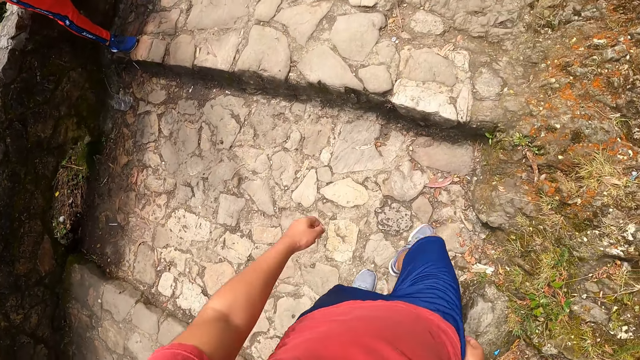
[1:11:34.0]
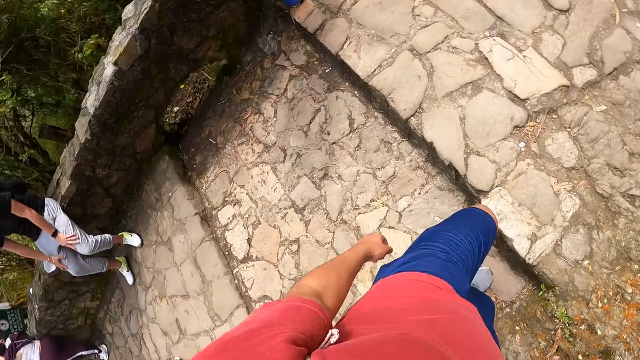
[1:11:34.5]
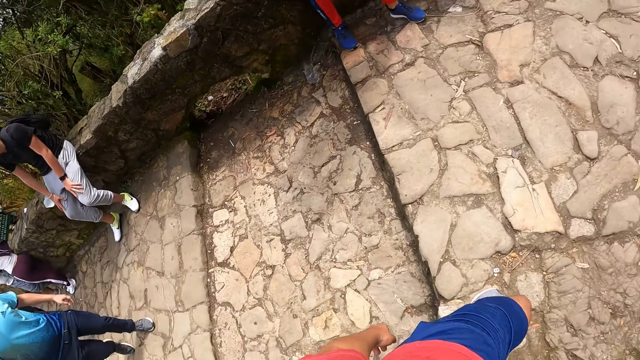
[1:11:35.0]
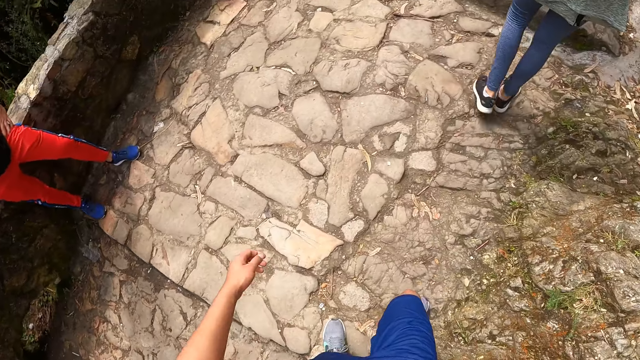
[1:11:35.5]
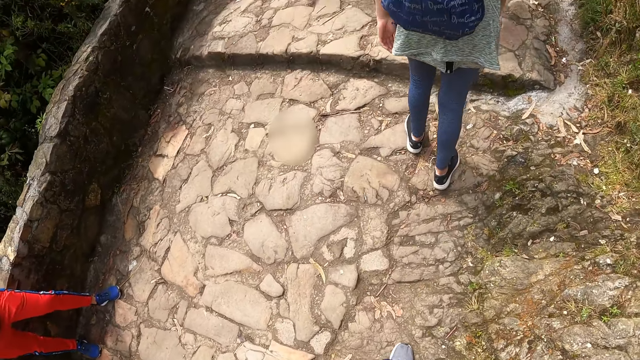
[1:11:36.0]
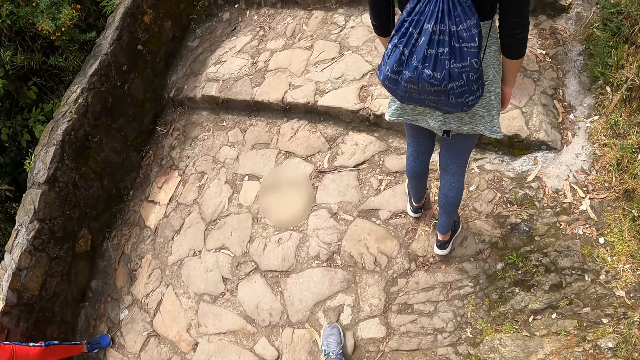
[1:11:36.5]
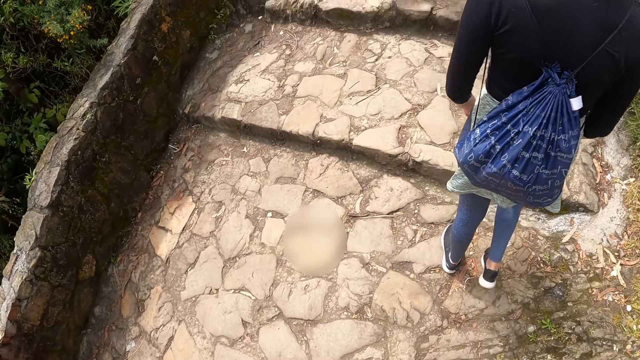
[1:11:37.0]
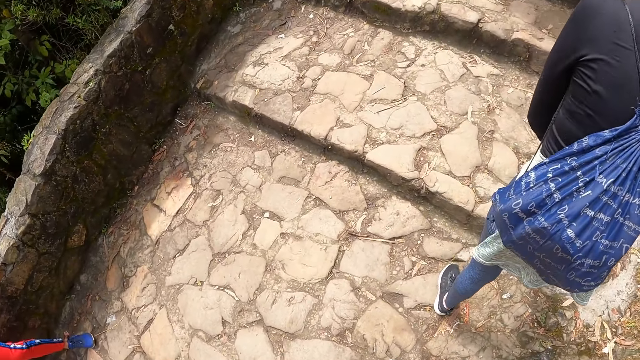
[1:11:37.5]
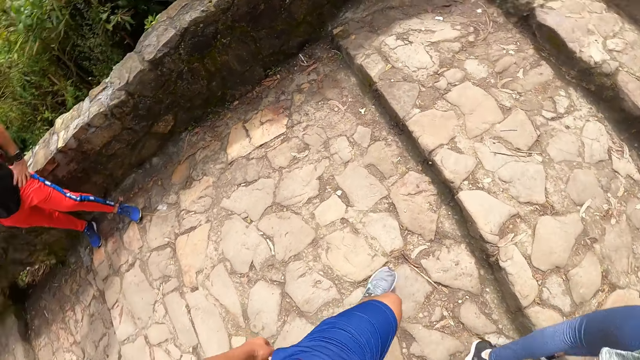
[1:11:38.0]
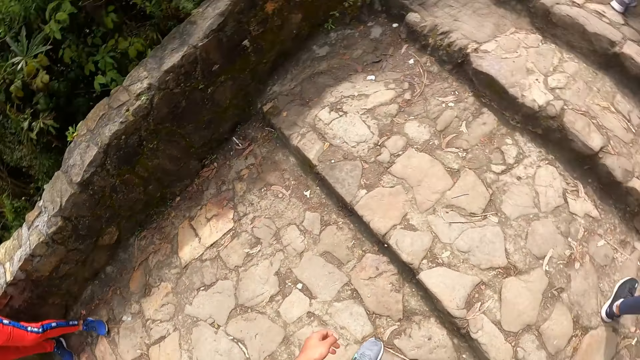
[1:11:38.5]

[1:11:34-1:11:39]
The camera wearer walks on the pavement.

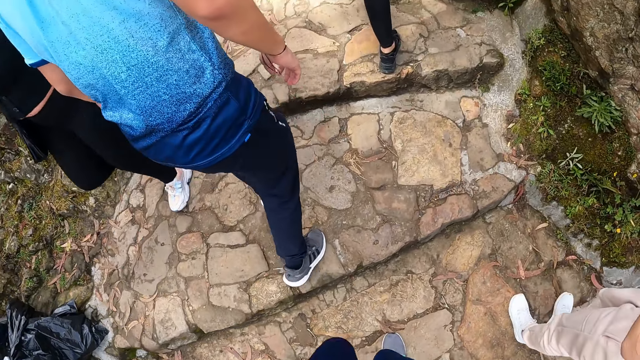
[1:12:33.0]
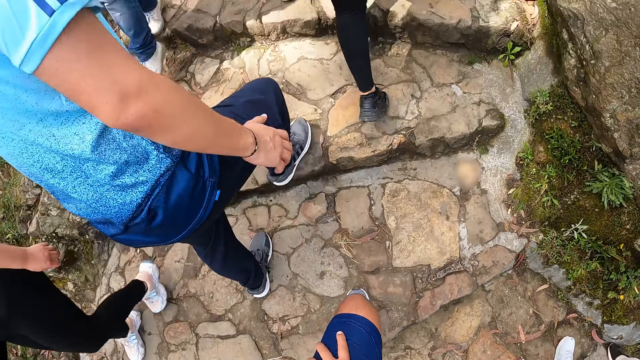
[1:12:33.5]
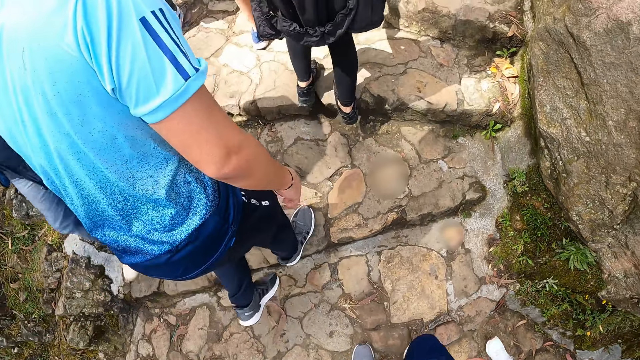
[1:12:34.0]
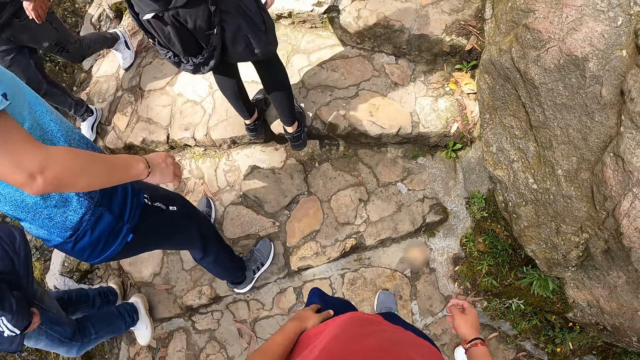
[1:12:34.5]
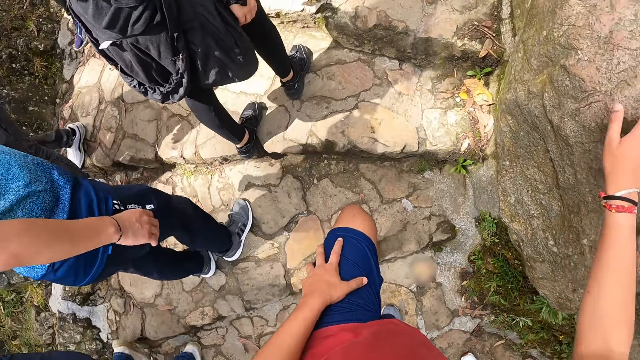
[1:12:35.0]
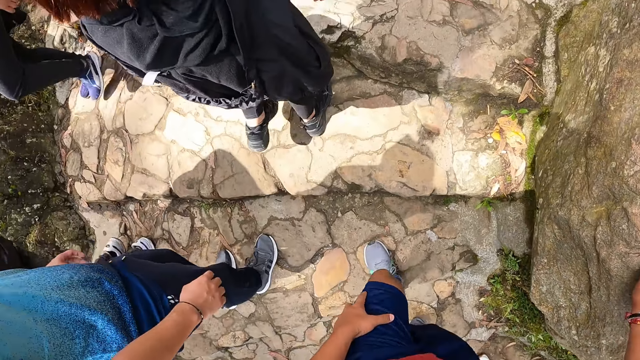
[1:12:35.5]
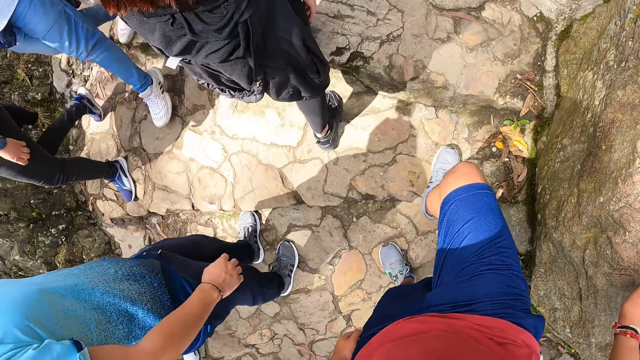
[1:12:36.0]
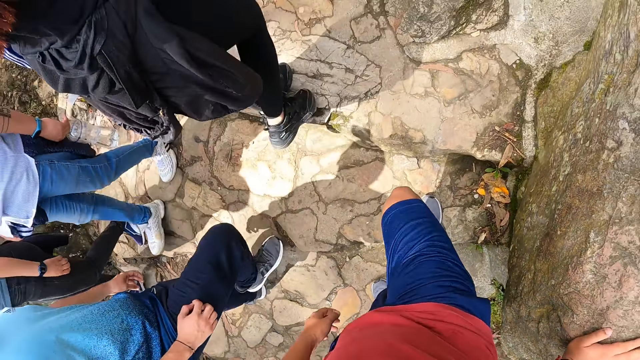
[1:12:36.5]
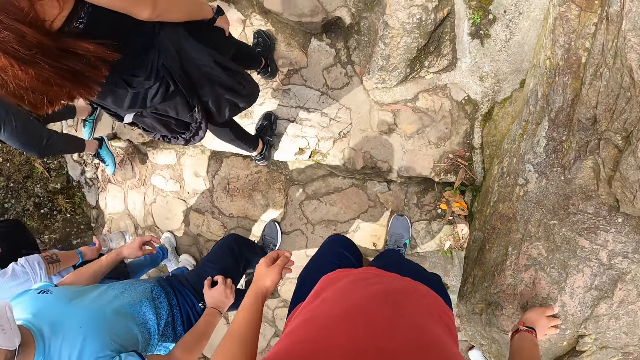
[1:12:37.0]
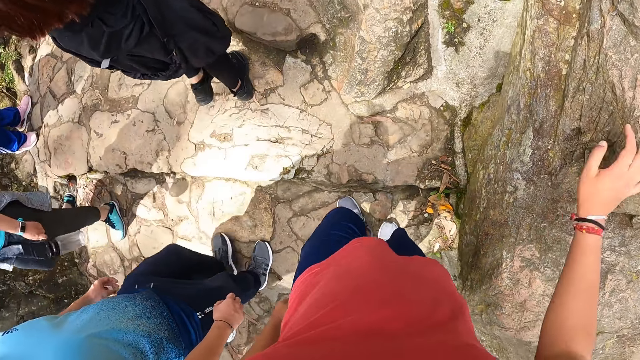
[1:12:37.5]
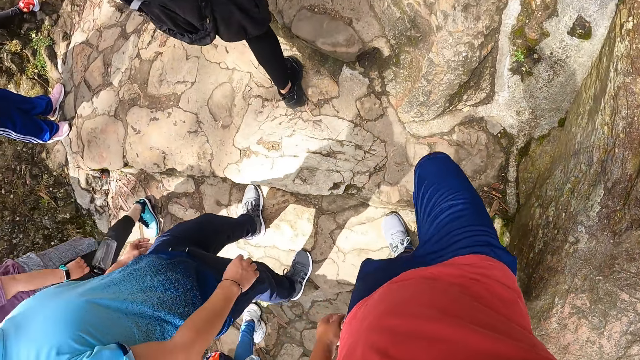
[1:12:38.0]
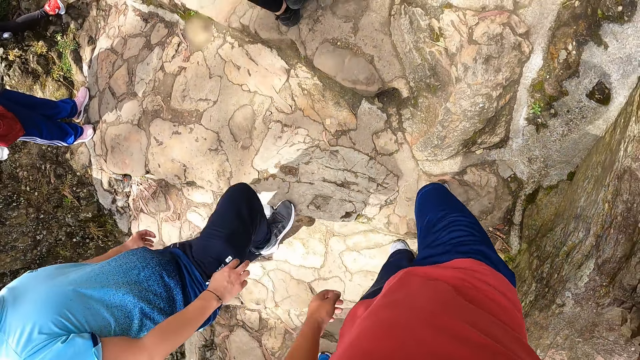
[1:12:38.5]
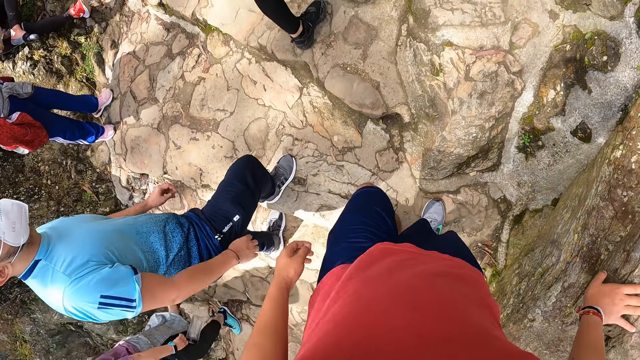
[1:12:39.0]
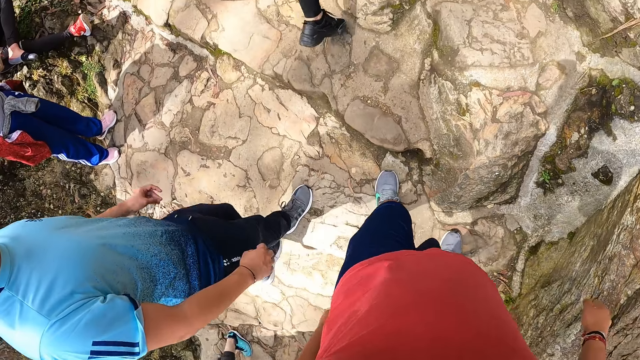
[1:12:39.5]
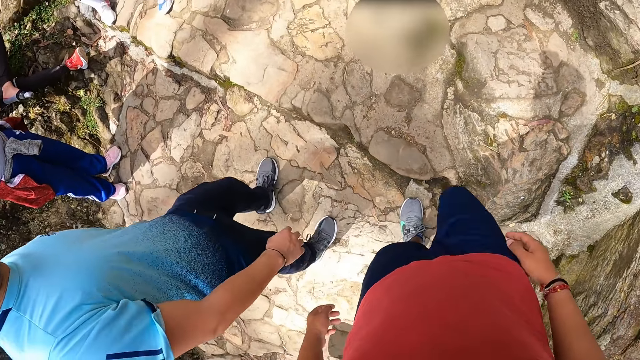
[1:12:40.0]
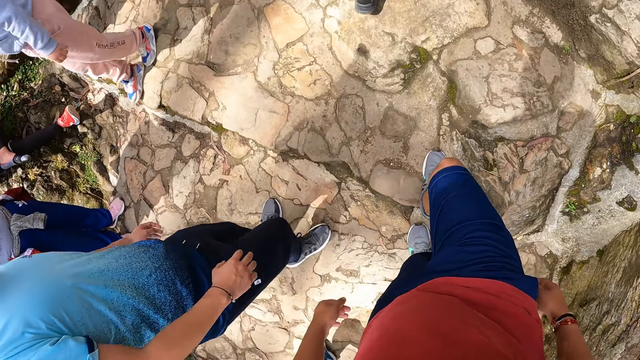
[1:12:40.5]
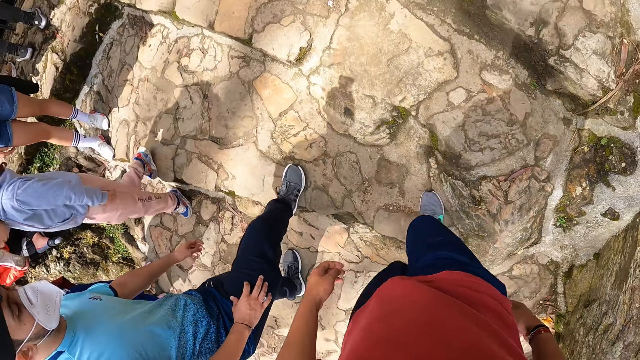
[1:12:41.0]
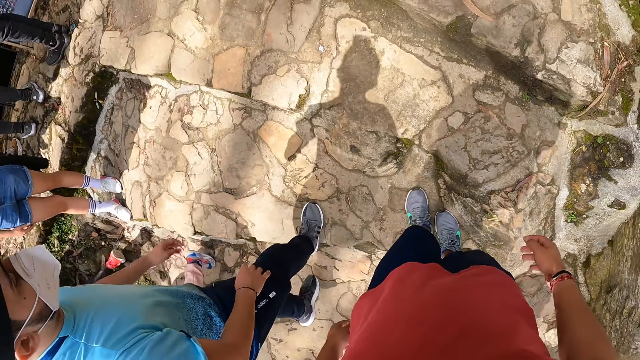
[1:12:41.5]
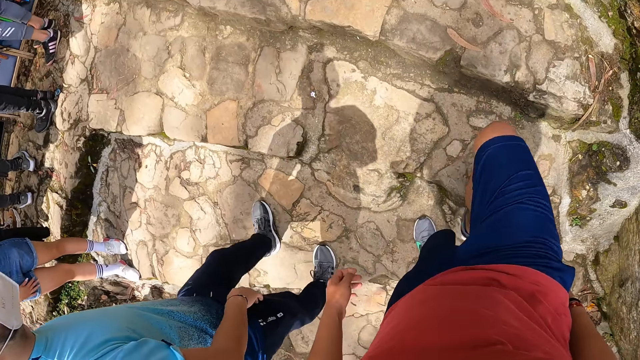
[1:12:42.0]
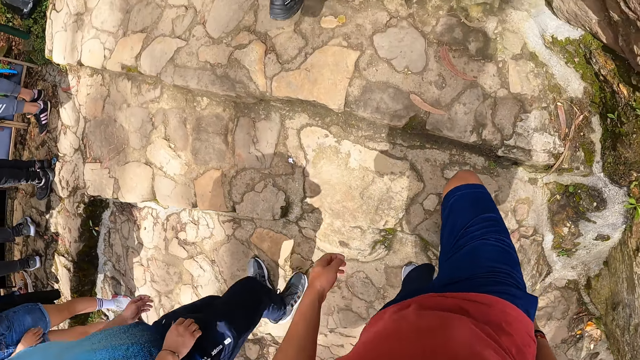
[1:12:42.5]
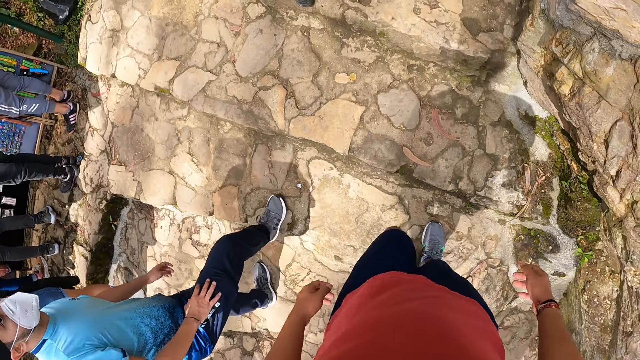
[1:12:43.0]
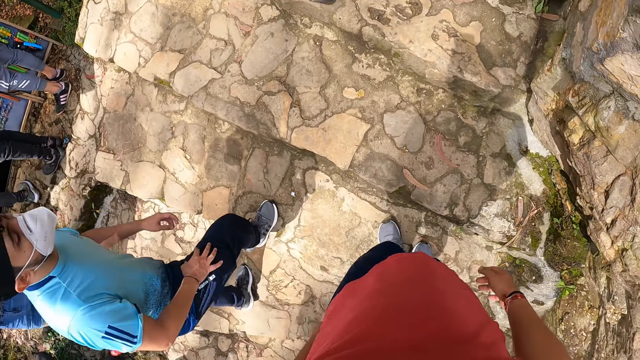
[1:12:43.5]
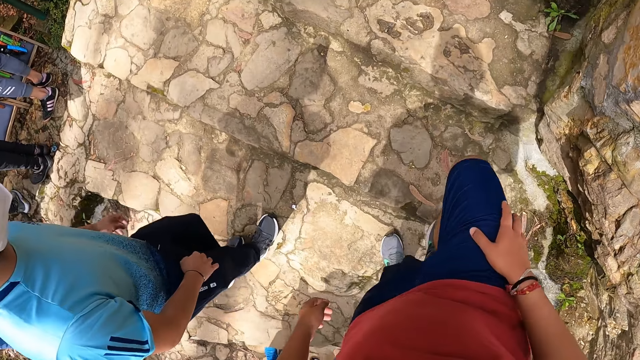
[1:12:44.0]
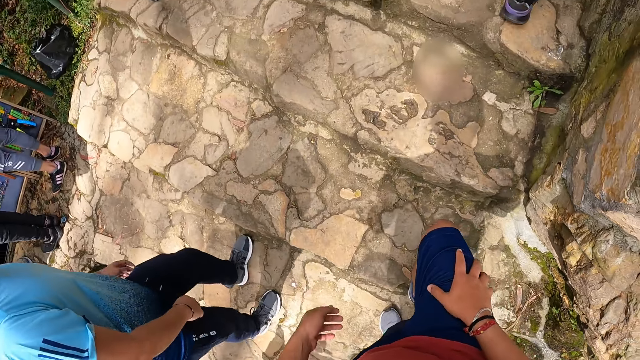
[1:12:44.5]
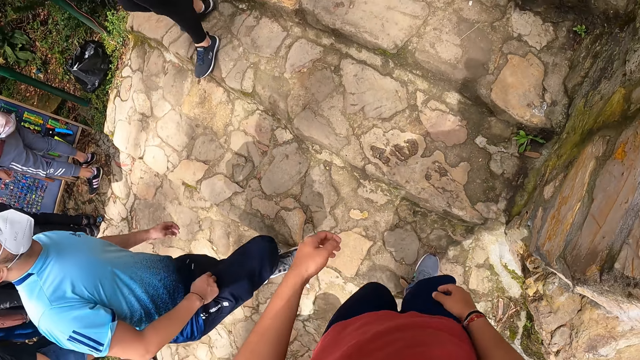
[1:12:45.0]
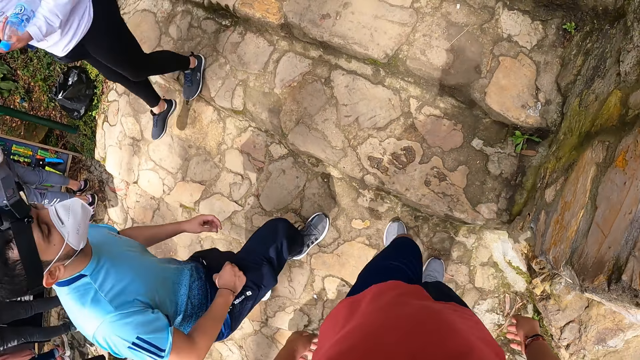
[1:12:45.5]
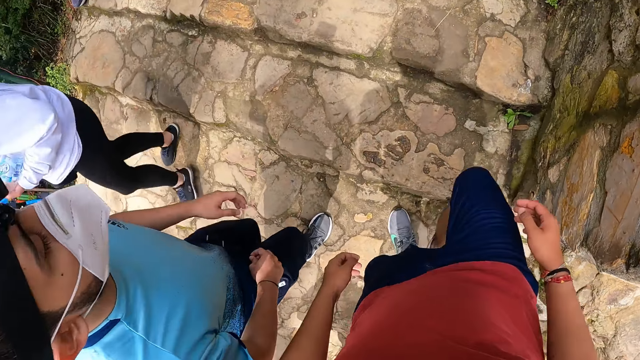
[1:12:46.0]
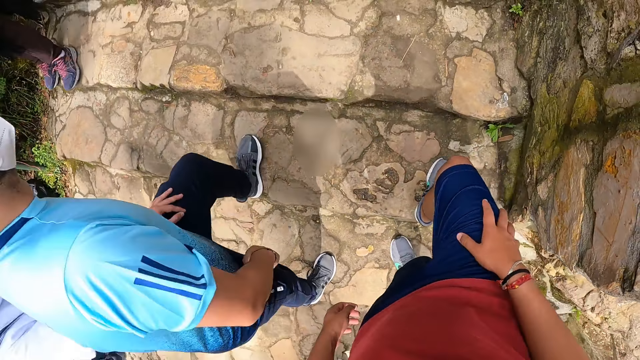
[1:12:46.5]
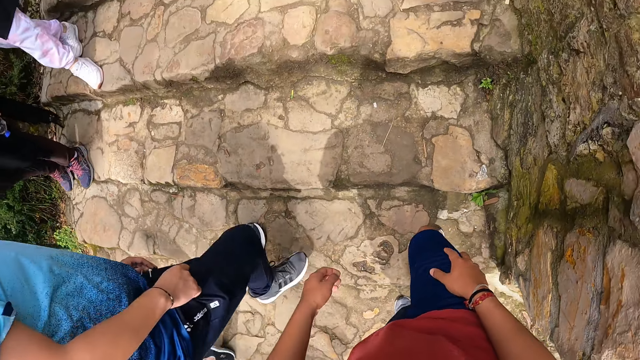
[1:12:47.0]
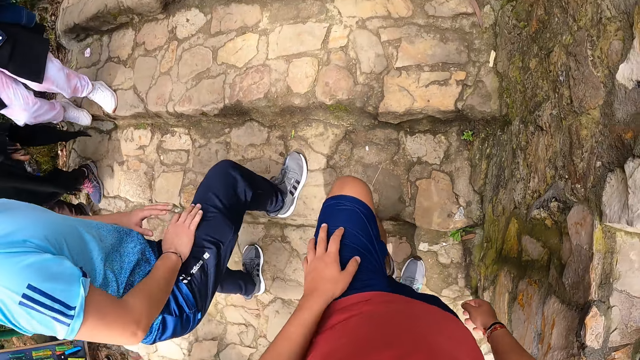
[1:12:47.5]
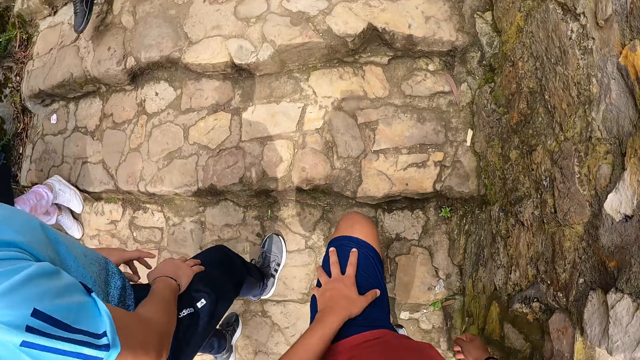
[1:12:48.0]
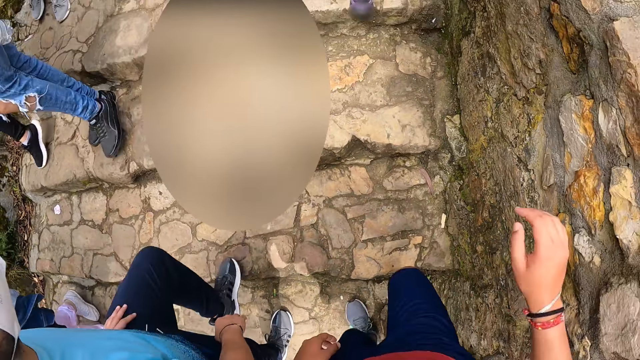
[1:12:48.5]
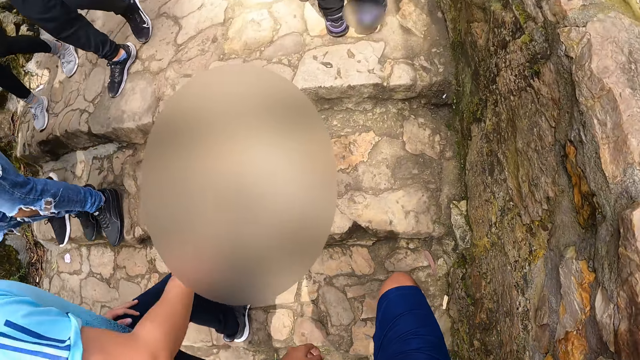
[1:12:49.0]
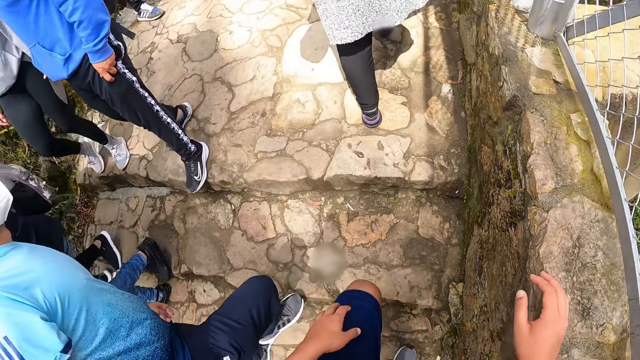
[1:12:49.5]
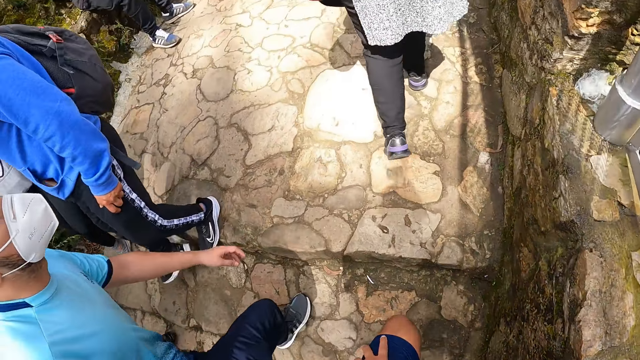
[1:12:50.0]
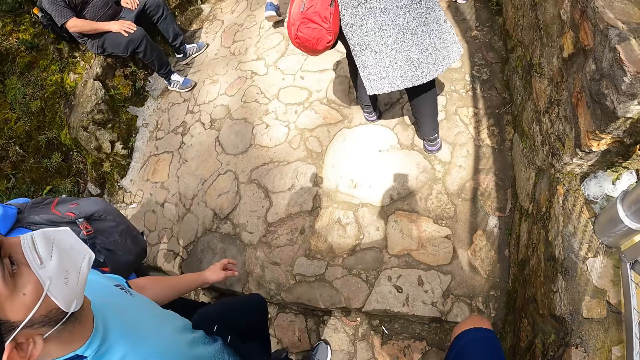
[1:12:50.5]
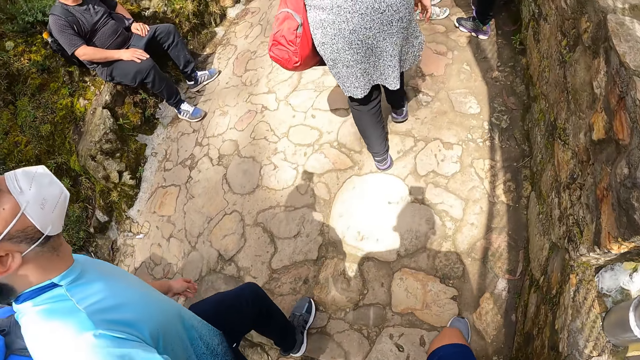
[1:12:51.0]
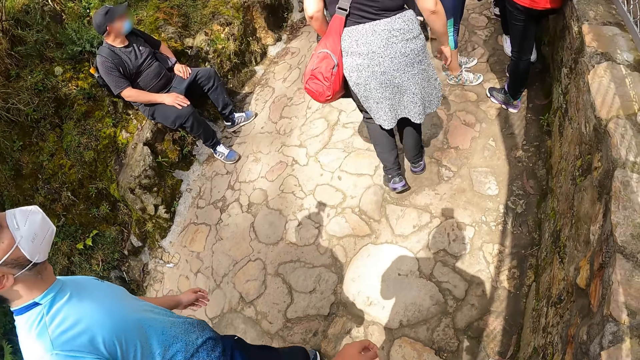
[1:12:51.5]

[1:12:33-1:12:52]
The camera wearer places his right hand on the mountain walkway barricade. He touches his lap. He places his right hand on the mountain walkway barricade again.
